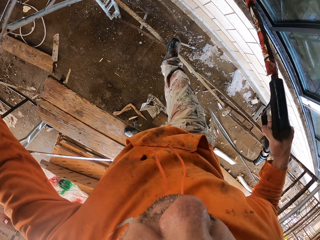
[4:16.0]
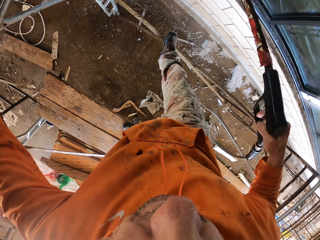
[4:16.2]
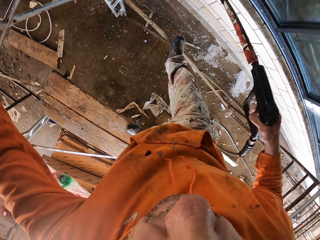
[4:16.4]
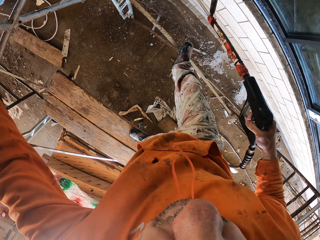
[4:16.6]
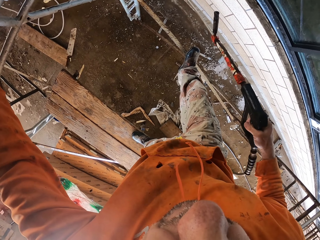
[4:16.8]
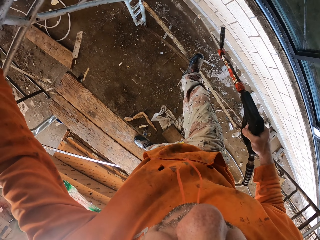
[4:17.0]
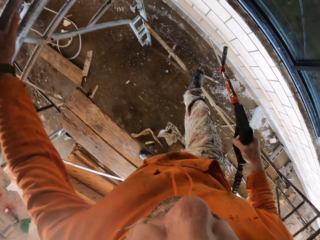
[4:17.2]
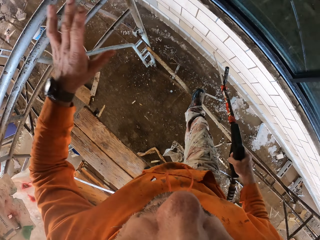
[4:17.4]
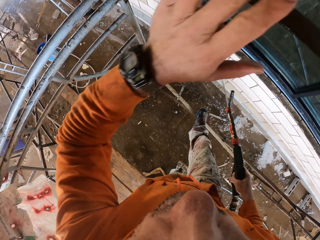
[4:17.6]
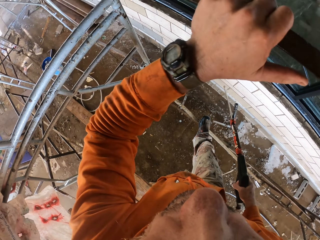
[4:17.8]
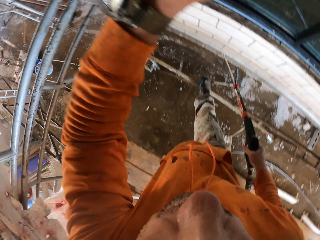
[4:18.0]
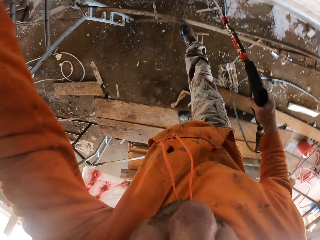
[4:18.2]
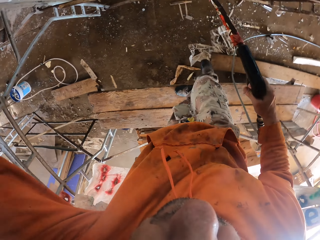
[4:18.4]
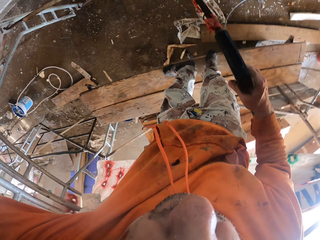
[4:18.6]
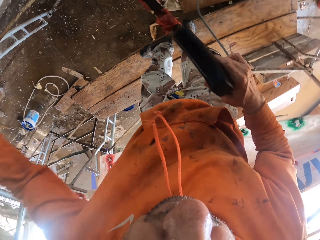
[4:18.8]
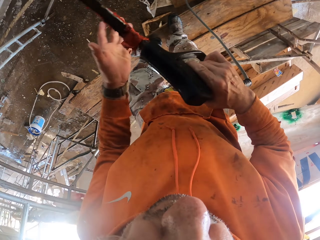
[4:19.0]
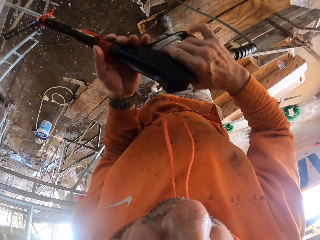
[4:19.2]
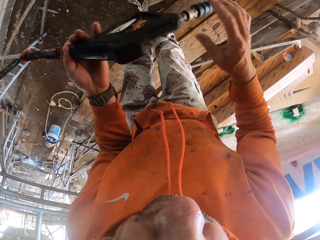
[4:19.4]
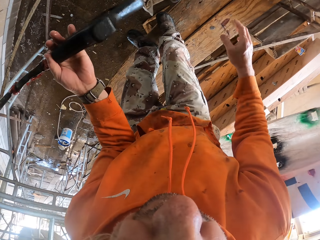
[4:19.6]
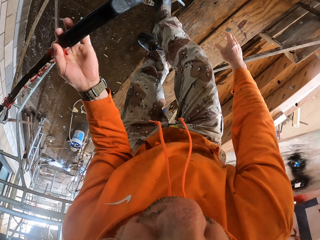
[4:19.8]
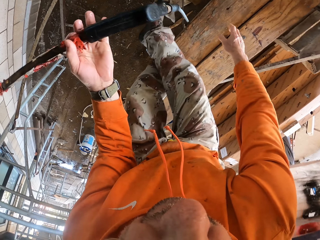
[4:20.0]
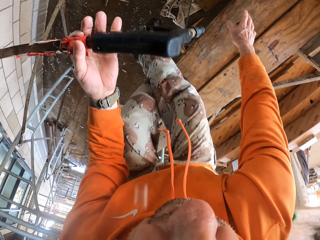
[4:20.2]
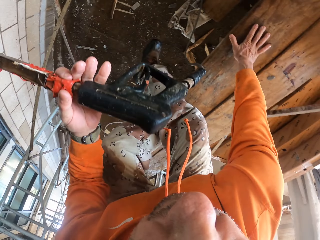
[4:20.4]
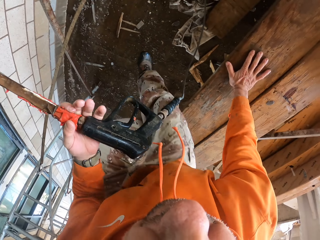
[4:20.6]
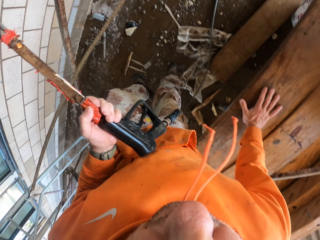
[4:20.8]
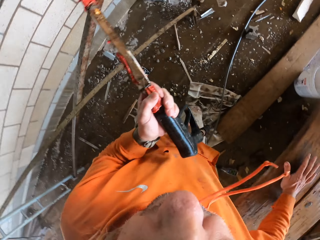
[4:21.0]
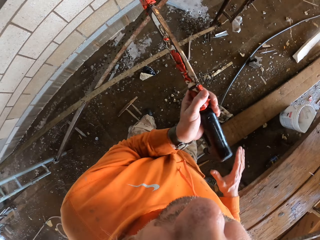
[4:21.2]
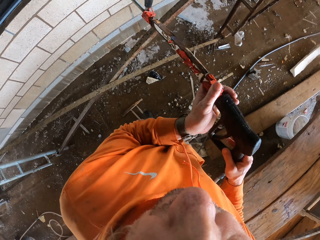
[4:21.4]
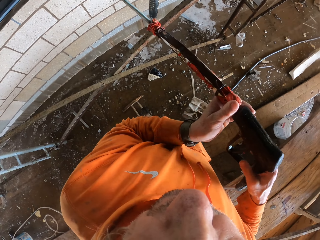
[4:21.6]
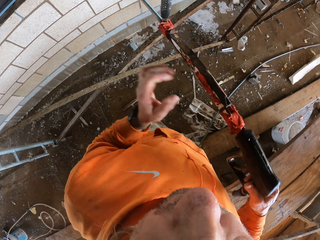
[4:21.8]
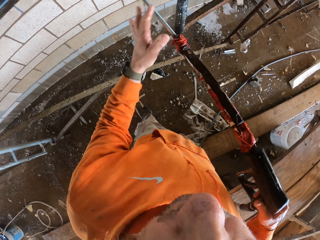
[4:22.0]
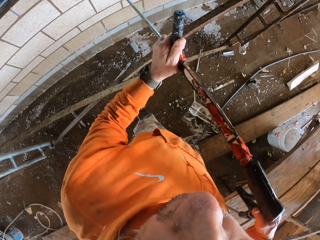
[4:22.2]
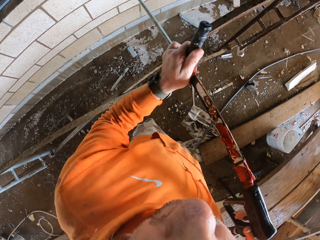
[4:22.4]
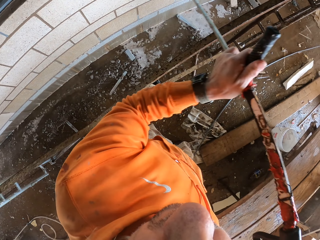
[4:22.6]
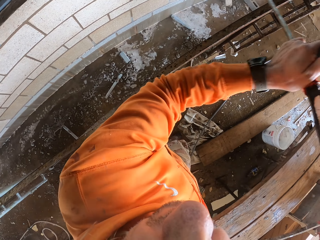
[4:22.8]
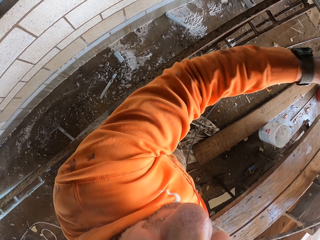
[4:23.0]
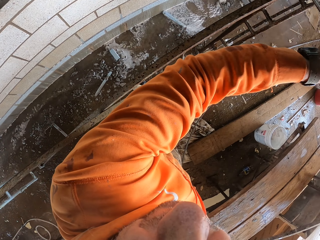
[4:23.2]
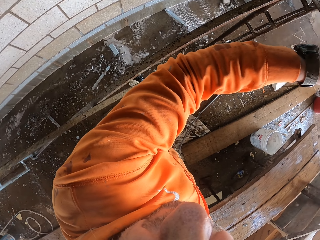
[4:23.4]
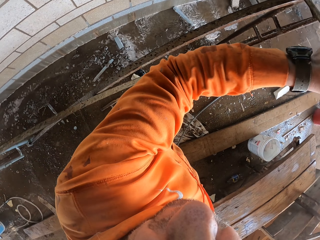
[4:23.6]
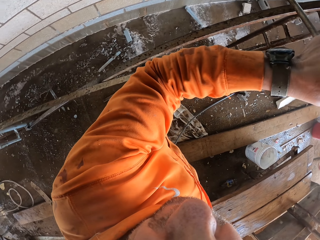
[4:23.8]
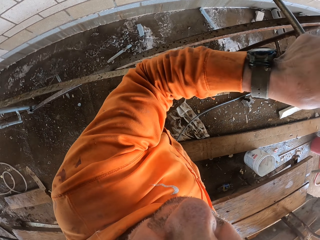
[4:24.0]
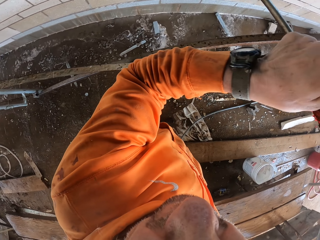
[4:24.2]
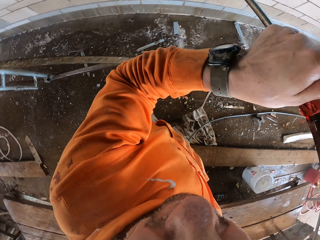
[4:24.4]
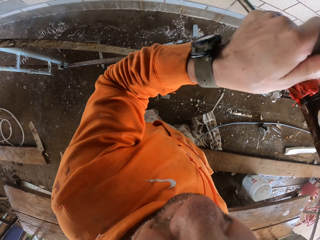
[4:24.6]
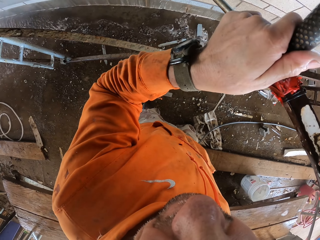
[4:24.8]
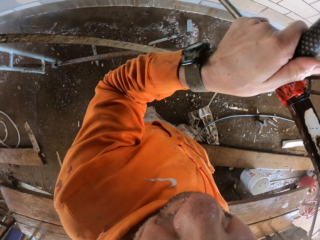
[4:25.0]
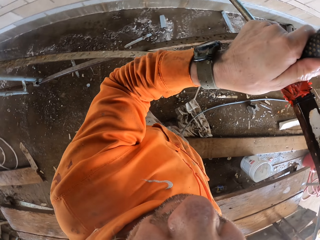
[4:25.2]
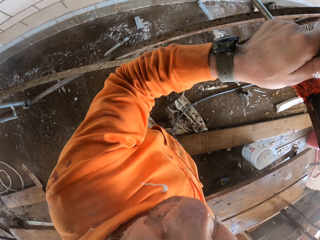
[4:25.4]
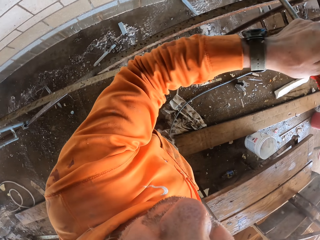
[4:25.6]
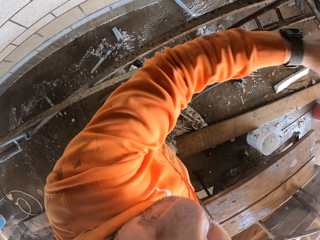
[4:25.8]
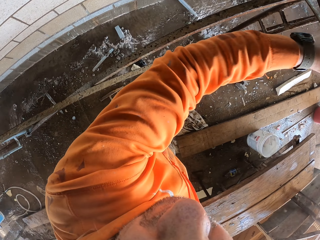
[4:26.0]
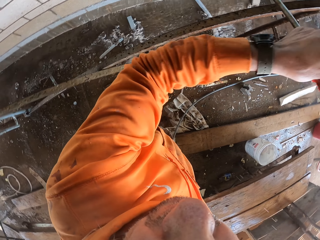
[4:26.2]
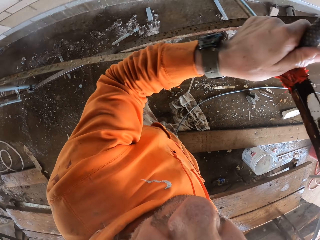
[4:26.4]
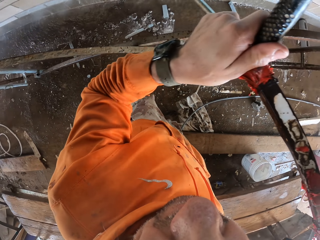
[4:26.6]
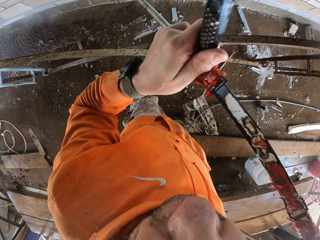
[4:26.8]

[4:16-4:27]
The camera wearer touches the window using the left hand. They exchange the spray pipe to the left hand. They alight from the wood.

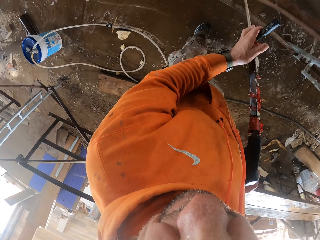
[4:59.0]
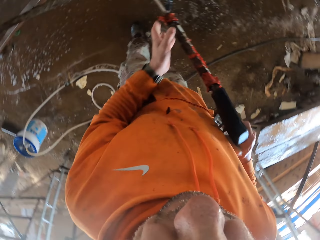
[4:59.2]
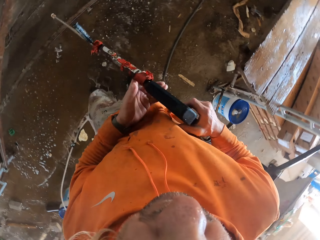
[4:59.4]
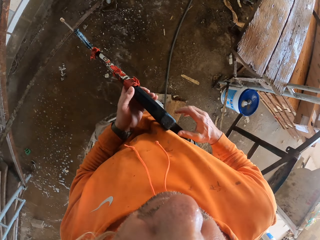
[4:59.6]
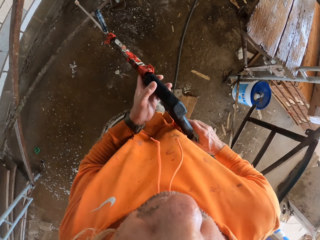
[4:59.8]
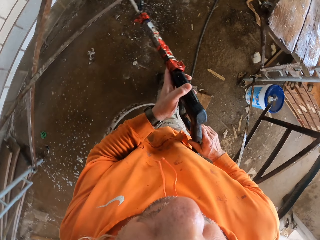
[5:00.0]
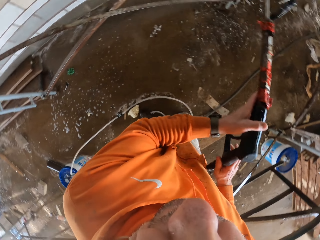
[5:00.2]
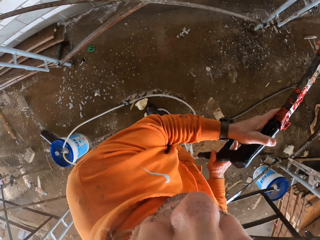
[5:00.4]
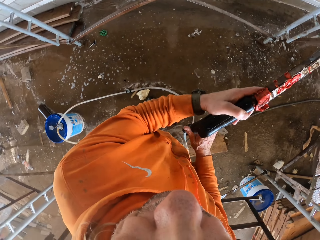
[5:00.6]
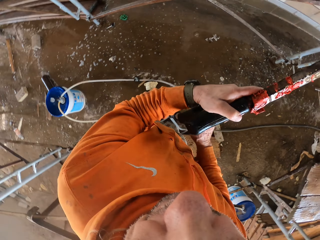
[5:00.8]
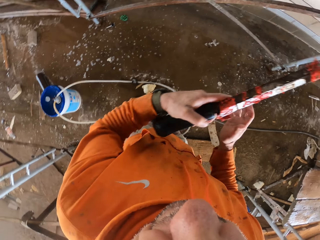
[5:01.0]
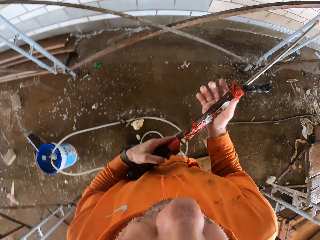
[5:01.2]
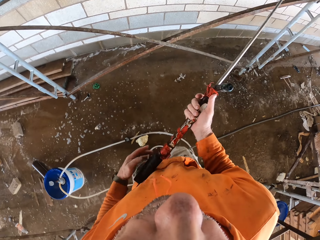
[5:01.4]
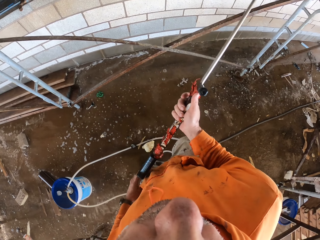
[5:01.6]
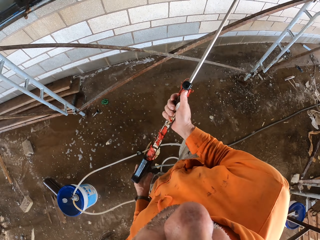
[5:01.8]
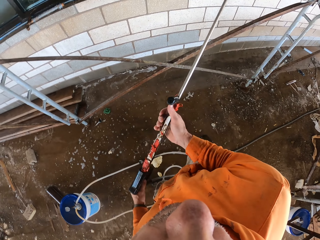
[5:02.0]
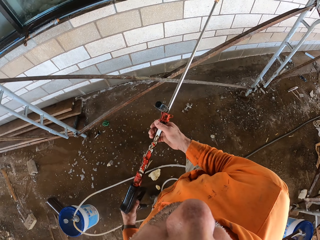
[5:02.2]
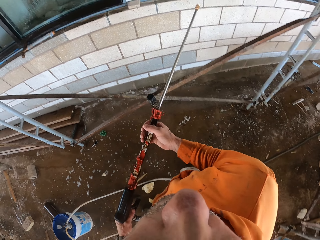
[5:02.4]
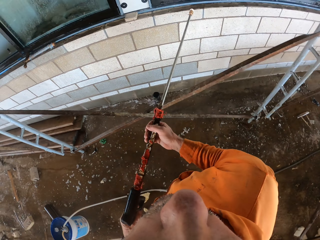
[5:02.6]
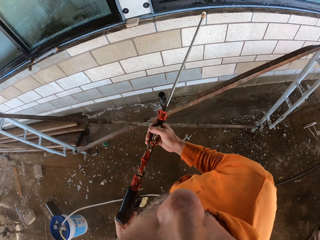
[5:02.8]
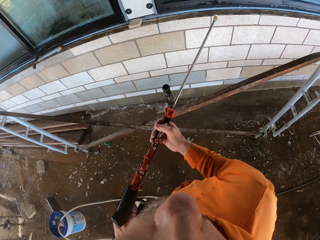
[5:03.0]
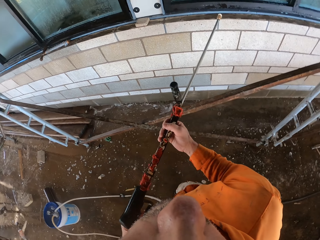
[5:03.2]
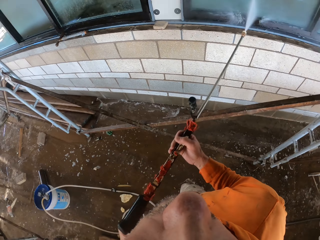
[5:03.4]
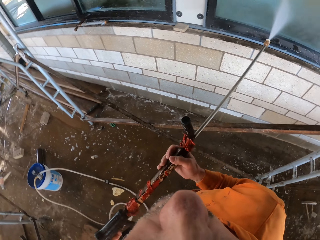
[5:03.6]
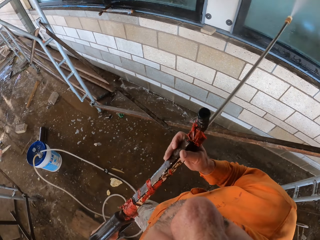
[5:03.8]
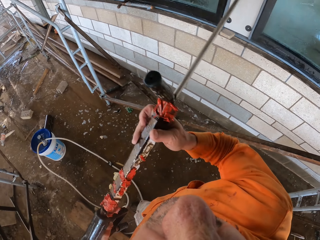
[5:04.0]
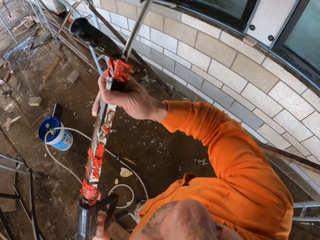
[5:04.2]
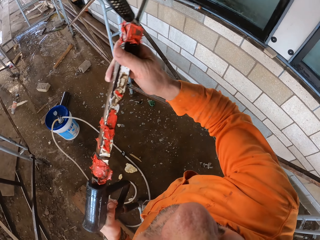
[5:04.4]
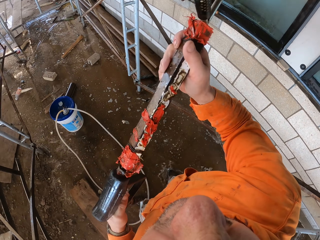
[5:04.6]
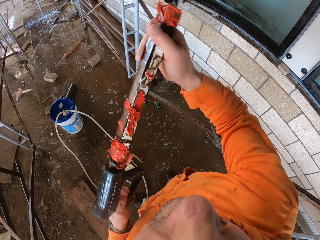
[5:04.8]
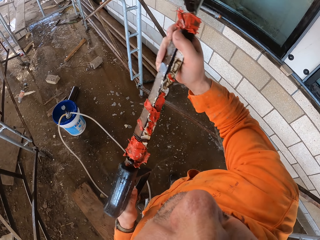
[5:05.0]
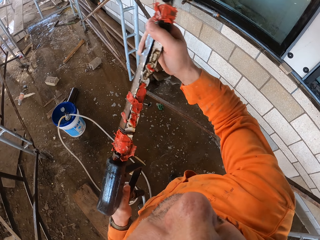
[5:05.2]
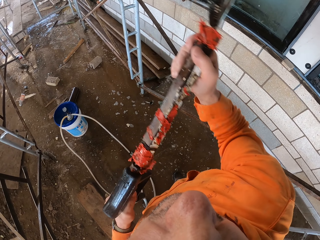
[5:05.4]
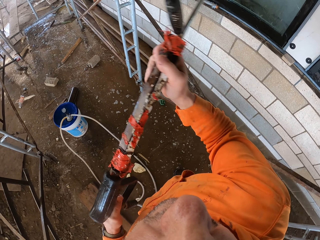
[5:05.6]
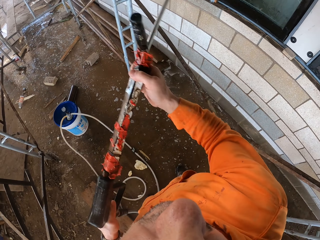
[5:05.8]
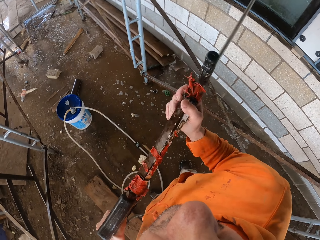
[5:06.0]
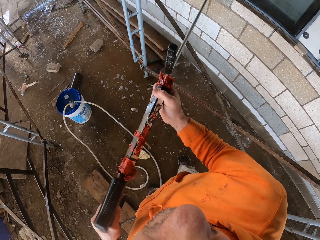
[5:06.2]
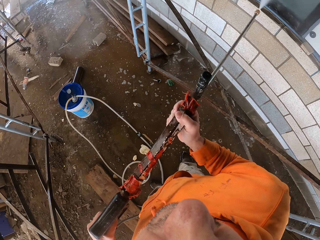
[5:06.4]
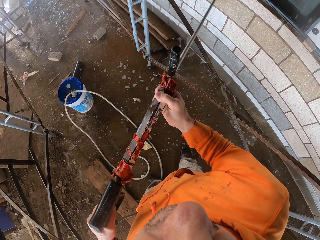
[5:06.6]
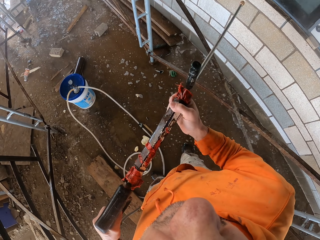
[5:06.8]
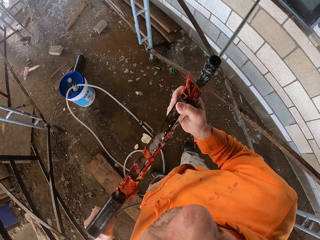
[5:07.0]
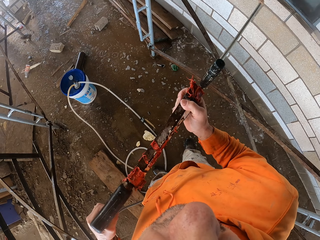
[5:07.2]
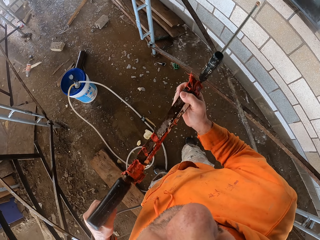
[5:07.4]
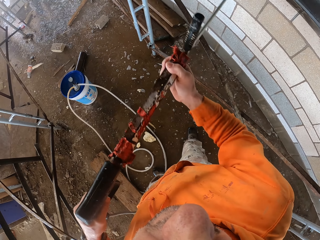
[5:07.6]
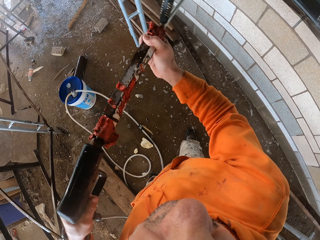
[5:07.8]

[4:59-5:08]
The camera wearer exchanges the spray pipe to the left hand. They spray the wall.

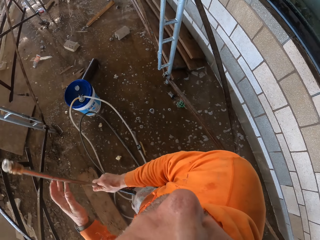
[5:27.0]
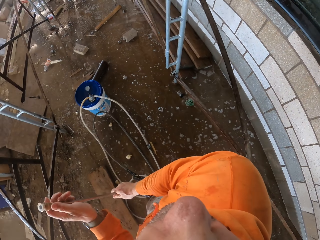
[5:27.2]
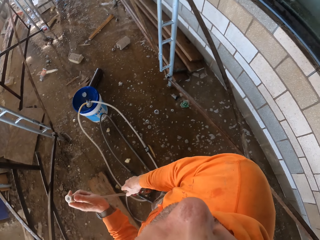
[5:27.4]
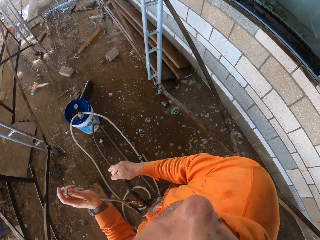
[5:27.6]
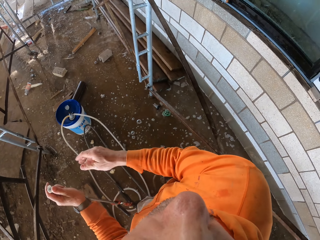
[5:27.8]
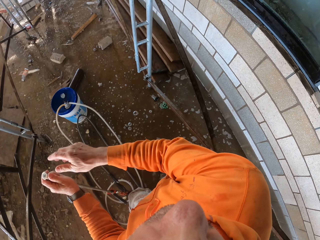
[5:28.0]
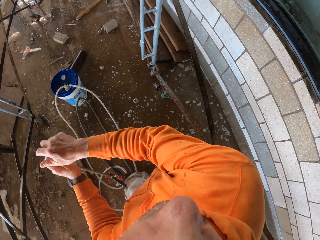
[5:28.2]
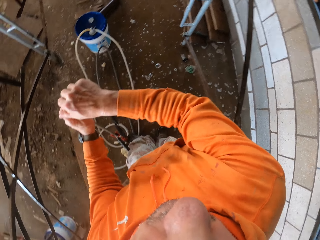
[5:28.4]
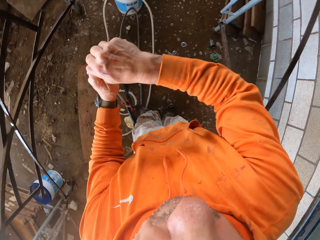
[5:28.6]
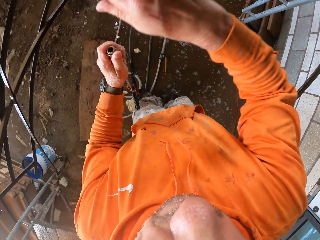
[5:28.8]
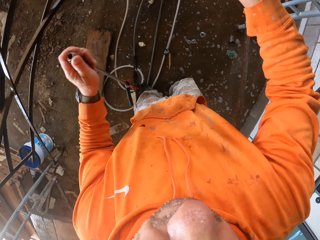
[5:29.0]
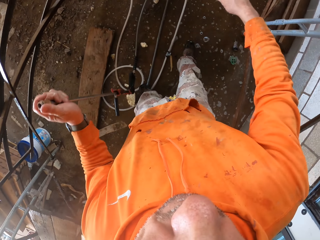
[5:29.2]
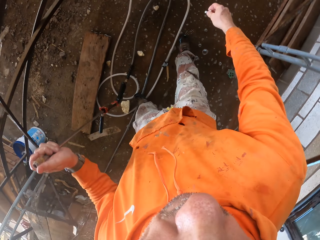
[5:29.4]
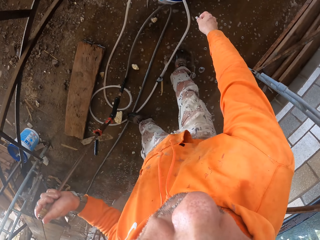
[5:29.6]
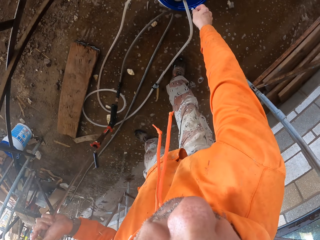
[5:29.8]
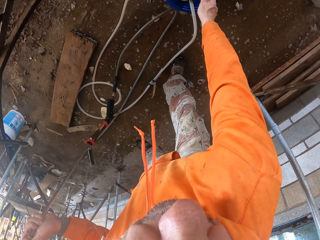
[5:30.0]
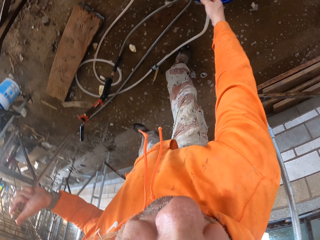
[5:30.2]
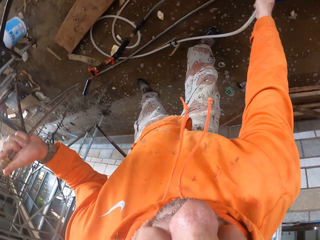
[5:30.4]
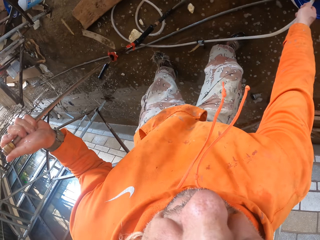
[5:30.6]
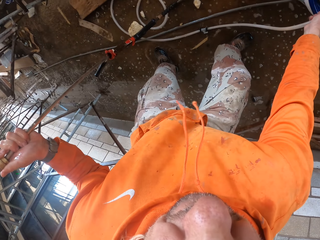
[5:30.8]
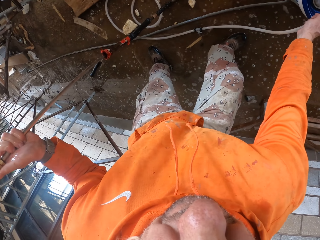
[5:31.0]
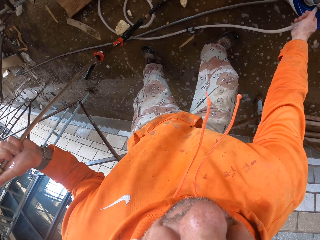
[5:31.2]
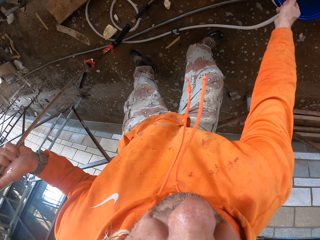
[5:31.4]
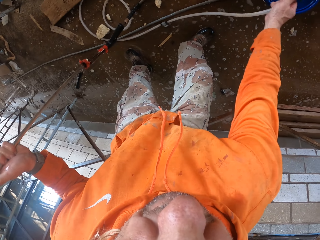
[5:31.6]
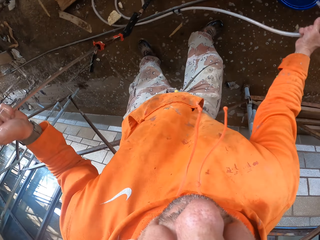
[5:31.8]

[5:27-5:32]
The camera wearer removes the cone from the pressure spray. They remove a pipe in a bucket.
